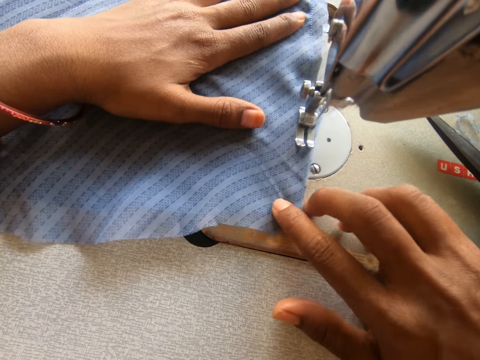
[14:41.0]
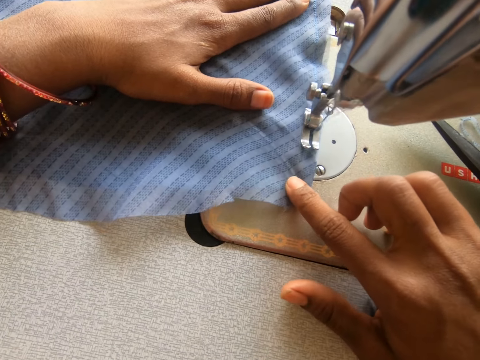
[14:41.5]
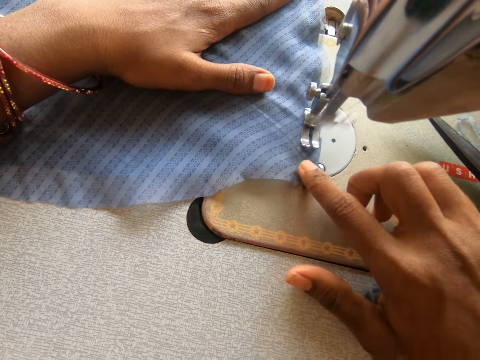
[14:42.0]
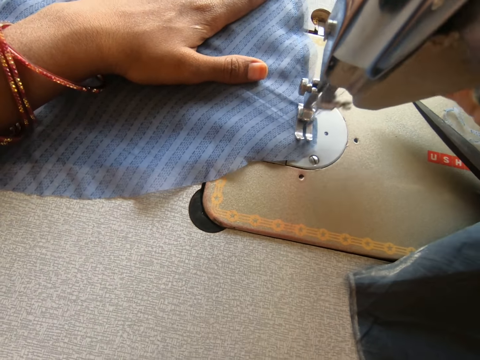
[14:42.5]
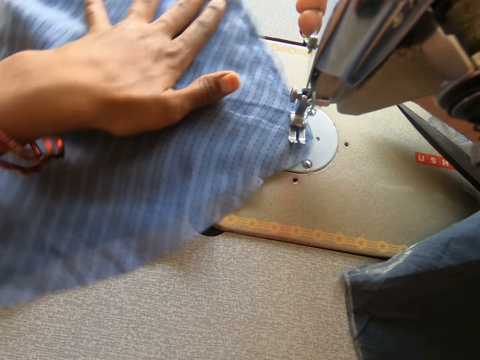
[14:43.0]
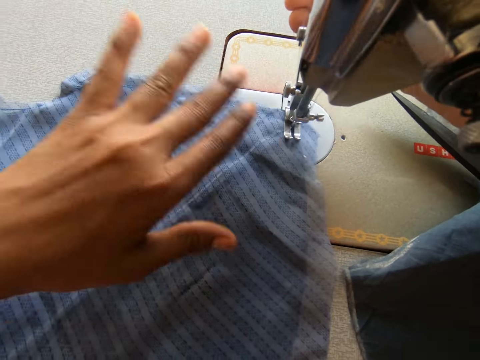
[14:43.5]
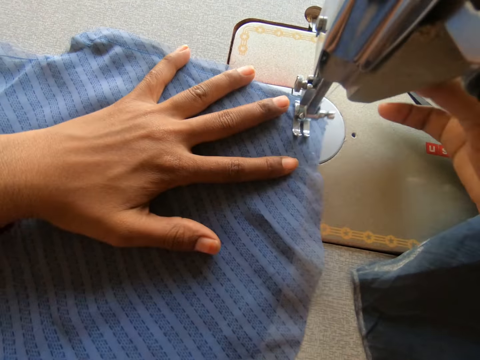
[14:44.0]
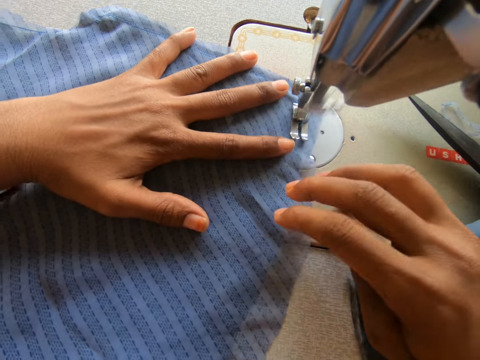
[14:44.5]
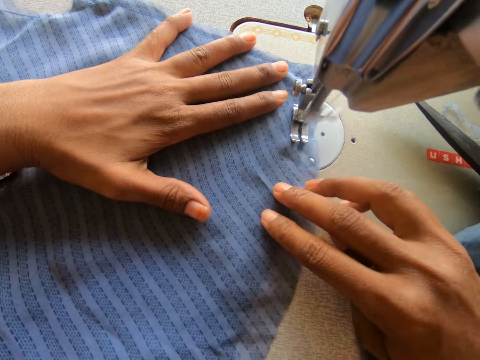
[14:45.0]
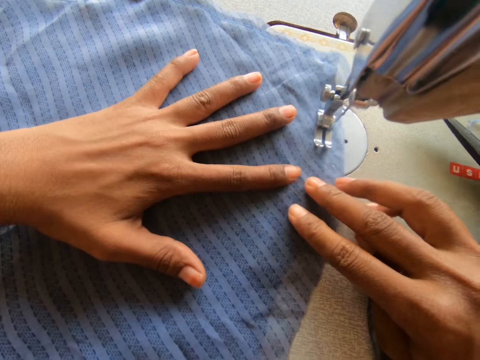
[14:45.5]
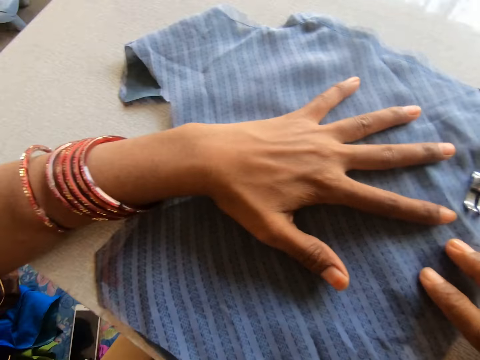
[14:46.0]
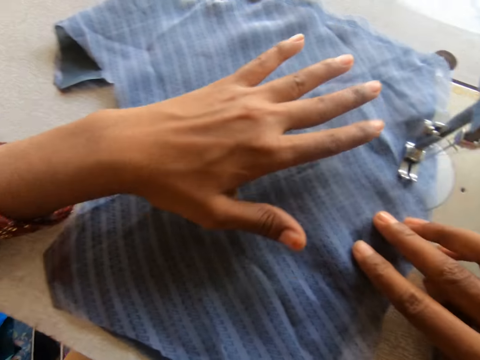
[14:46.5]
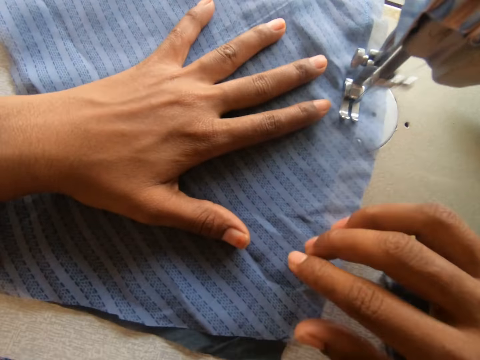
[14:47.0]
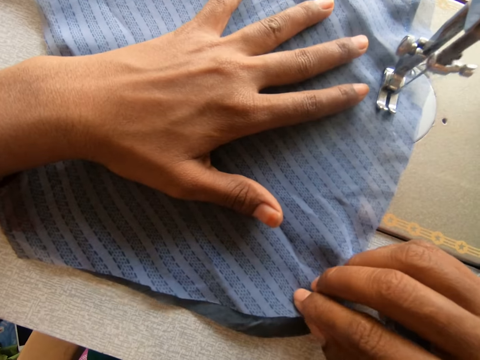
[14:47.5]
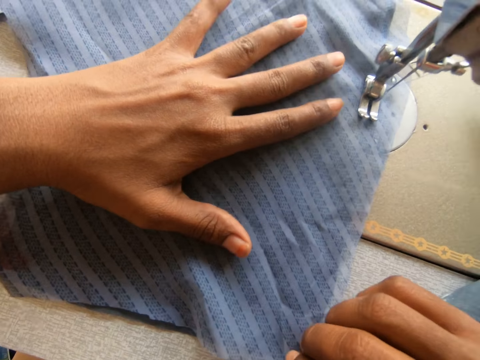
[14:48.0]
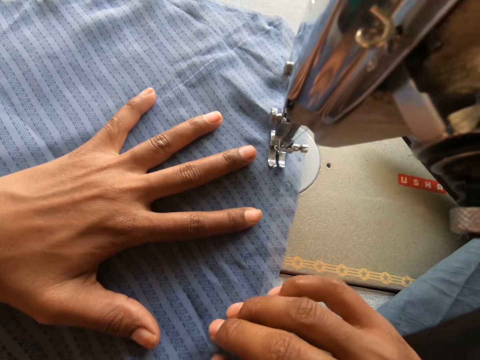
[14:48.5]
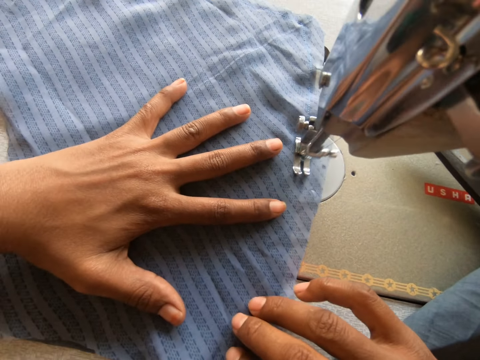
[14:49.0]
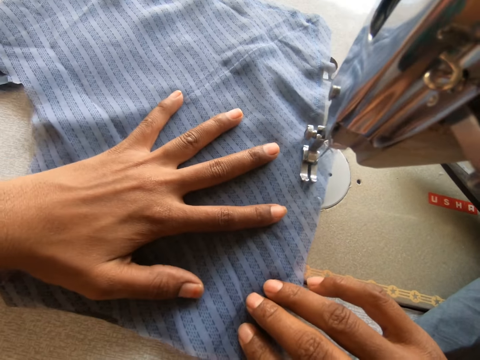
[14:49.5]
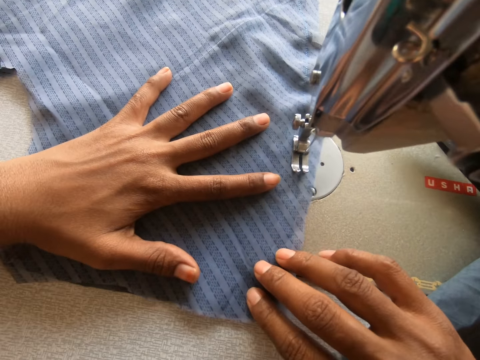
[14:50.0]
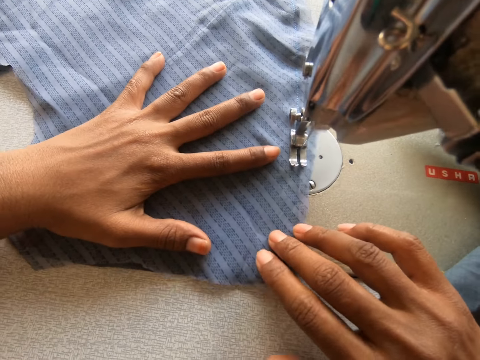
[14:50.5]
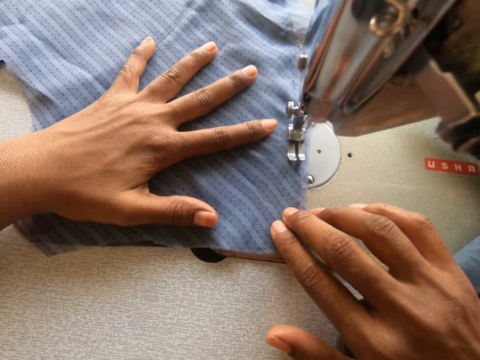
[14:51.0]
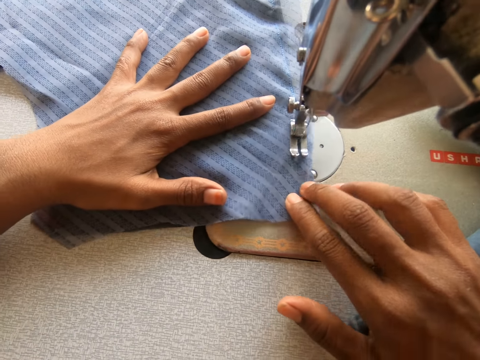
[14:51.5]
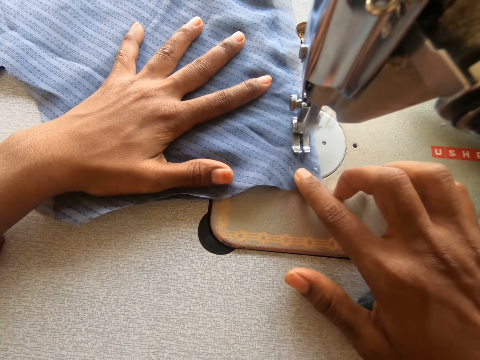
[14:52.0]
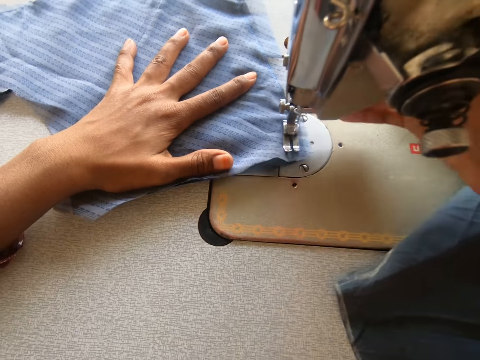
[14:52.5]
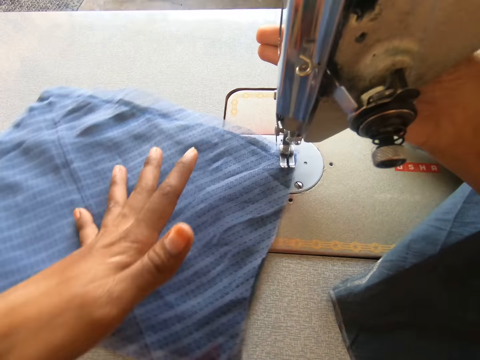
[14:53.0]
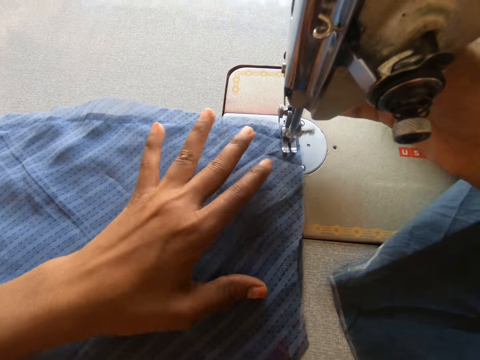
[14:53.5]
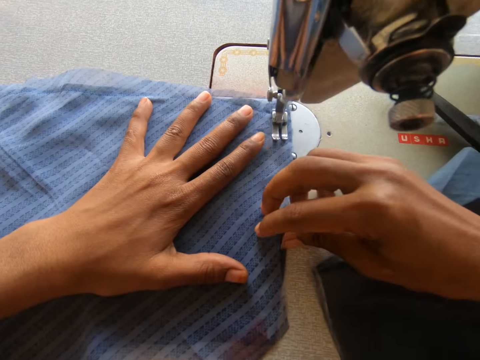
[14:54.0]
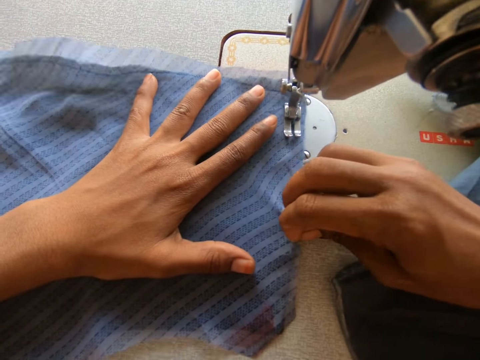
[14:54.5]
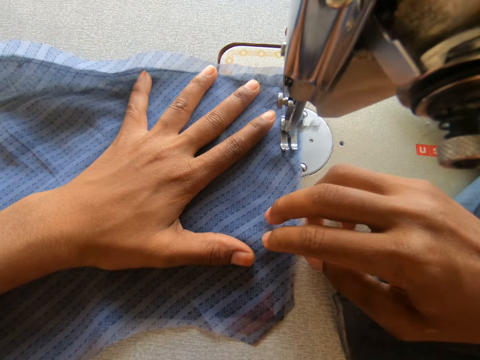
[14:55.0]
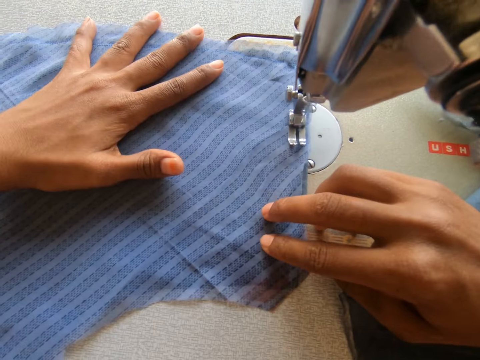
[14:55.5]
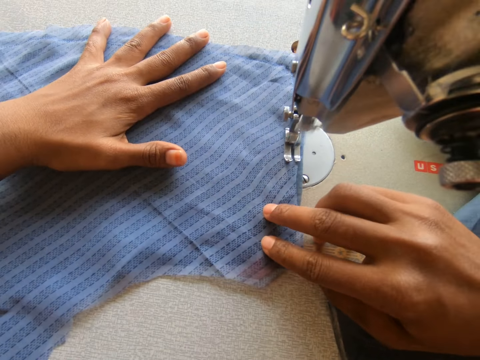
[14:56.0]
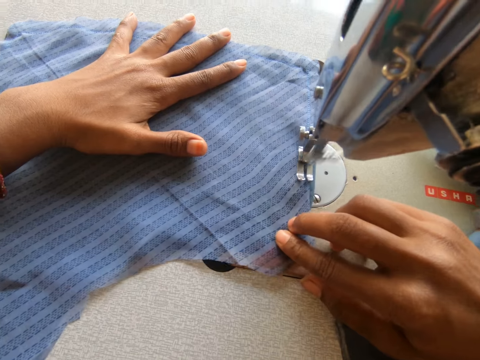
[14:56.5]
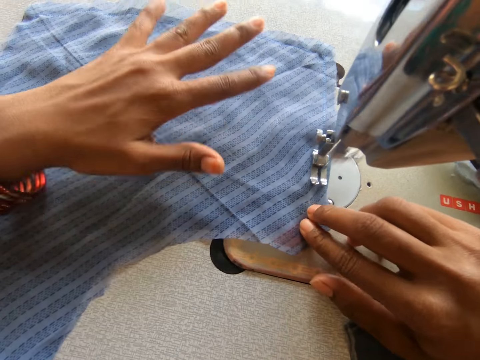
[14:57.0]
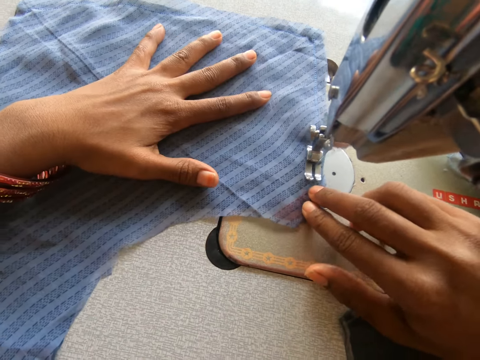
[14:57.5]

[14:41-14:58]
The camera wearer touches the sewing machine. She turns the garment on the sewing machine. She sews the garment. She moves her left hand on the garment. She sews the garment. She touches the sewing machine. She turns the garment on the sewing machine. She sews the garment. She pulls the garment. She sews the garment.

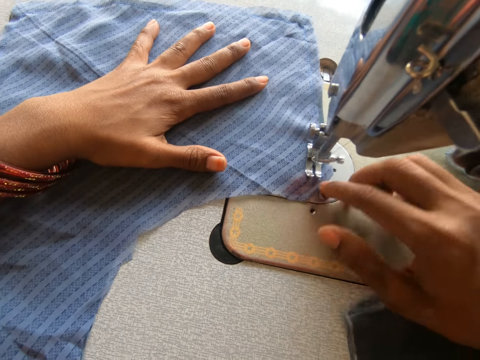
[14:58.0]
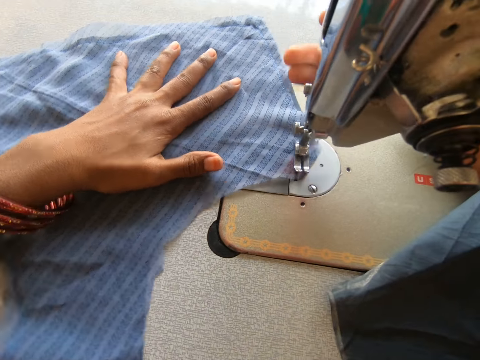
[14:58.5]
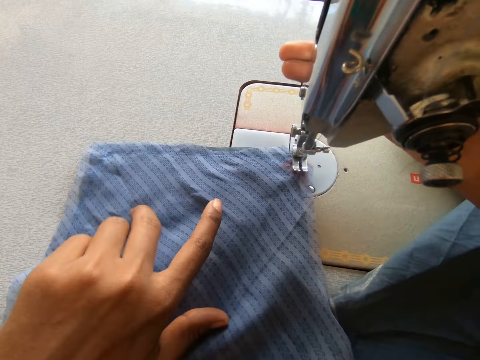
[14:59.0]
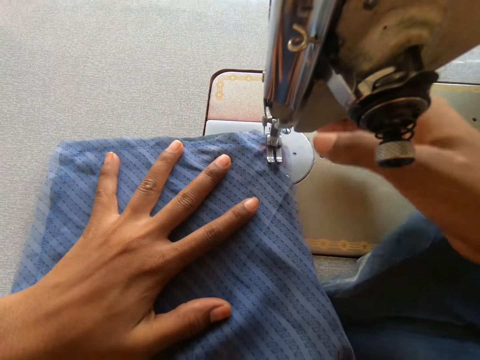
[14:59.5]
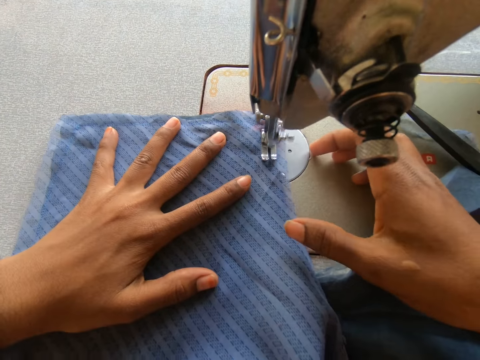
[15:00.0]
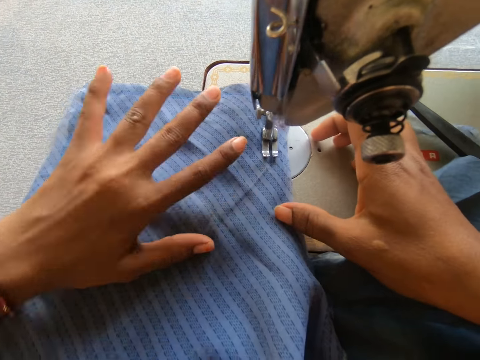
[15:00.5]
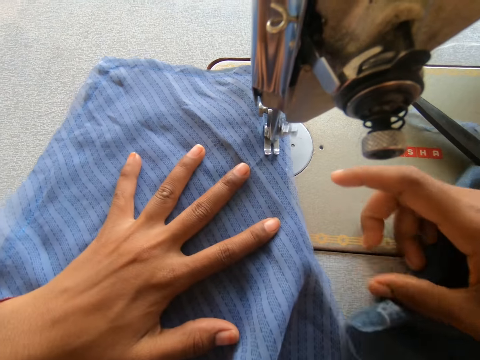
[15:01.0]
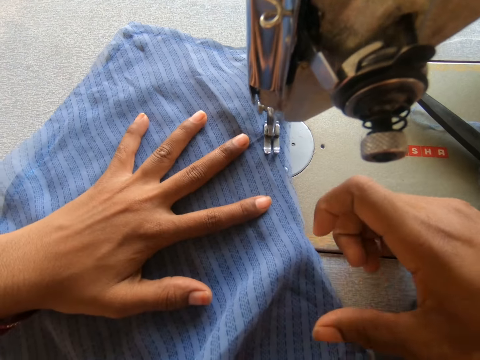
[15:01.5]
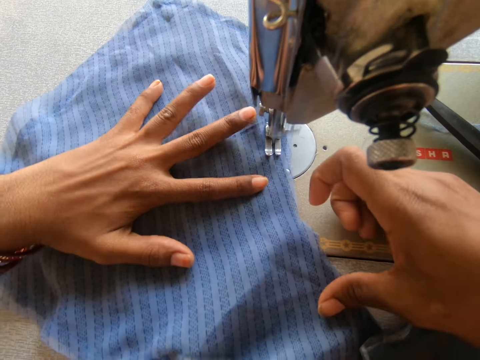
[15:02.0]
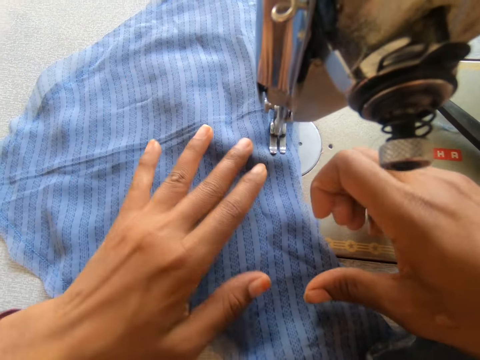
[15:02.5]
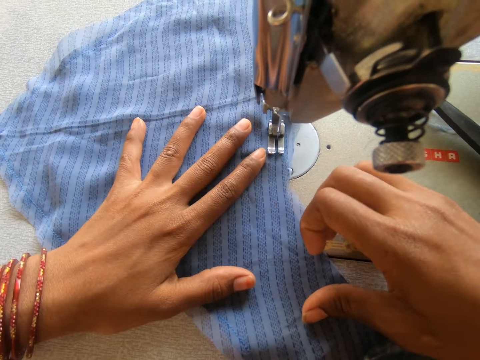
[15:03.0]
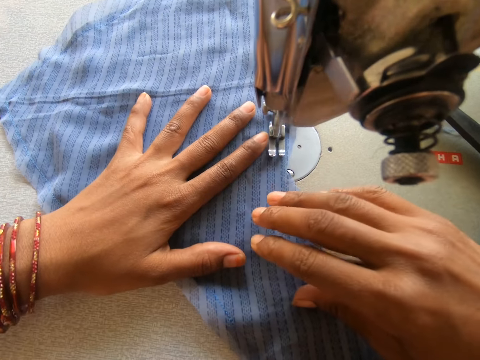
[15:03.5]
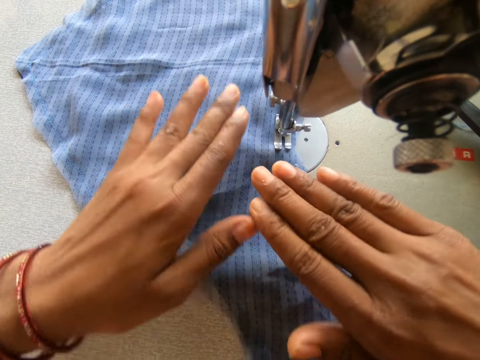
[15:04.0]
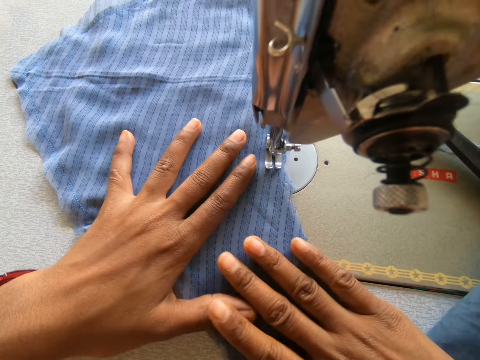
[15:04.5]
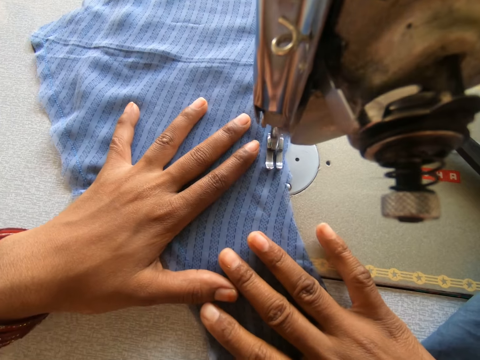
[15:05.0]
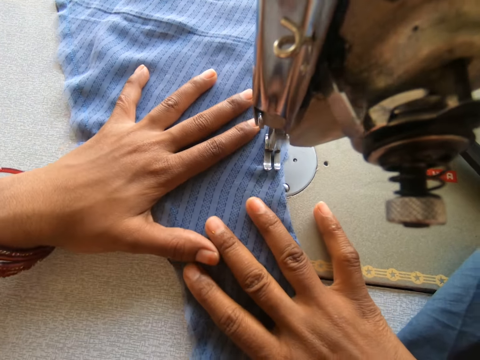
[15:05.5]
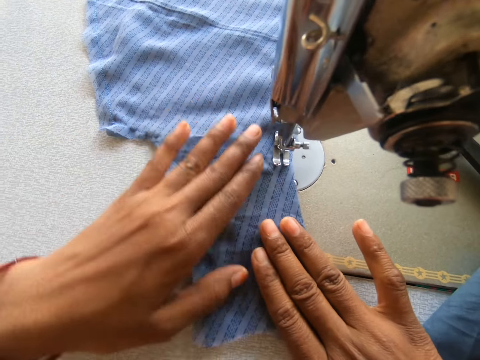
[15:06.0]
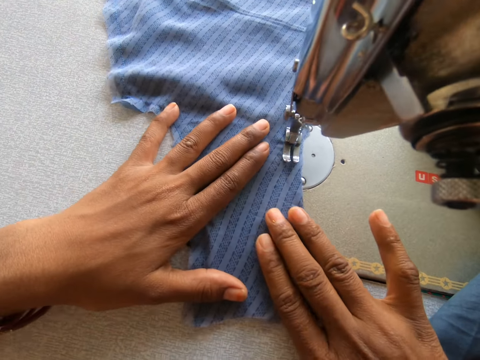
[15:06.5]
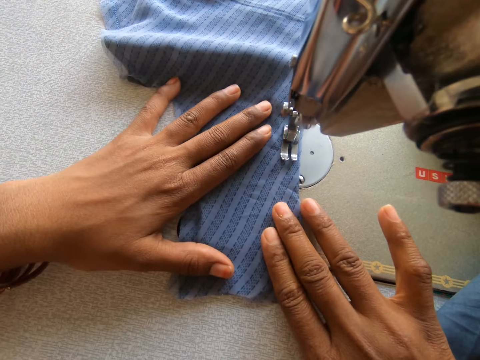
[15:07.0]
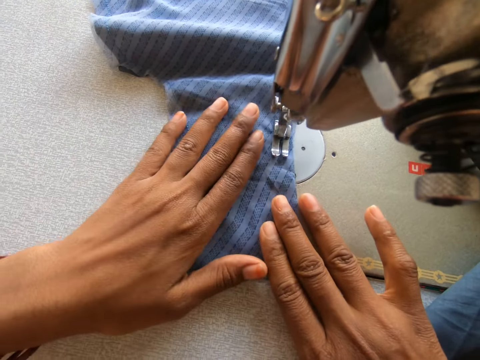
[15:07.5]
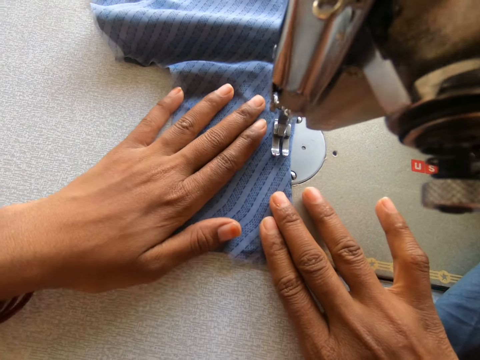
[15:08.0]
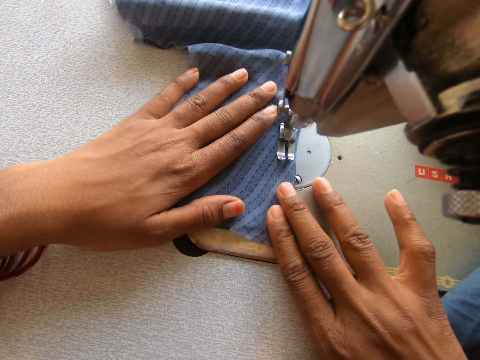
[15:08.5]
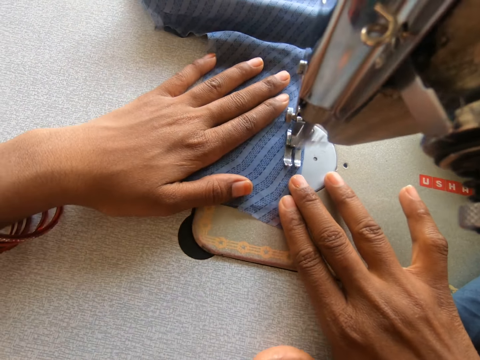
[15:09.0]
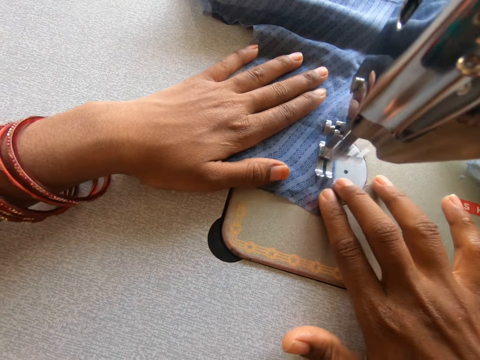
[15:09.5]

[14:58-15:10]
The camera wearer touches the sewing machine. They turn the garment on the sewing machine. They sew the garment. They turn the garment on the sewing machine. They sew the garment.
